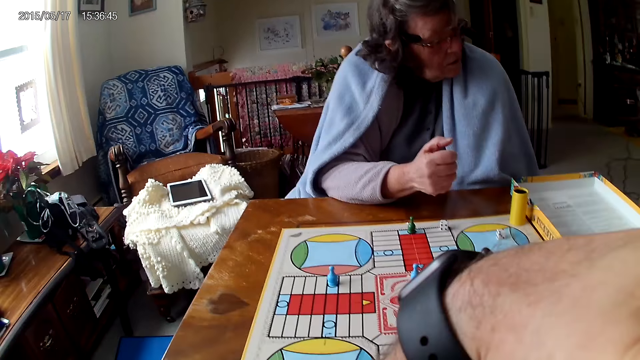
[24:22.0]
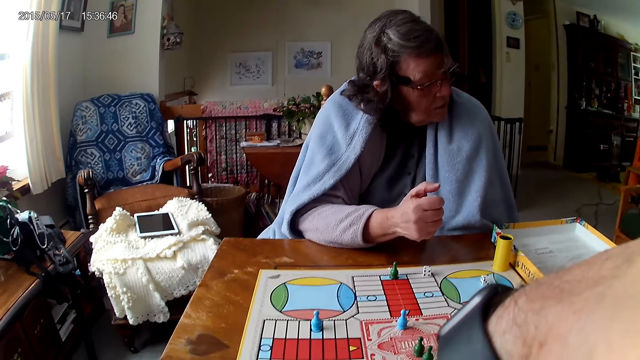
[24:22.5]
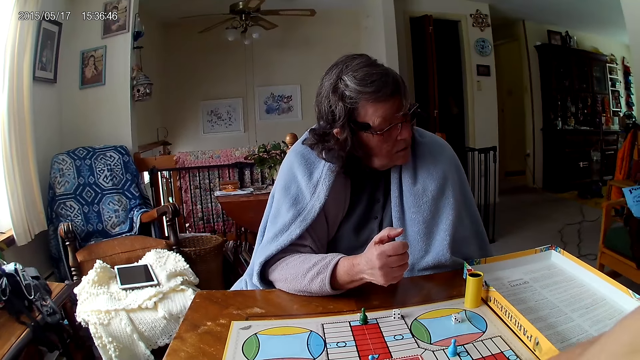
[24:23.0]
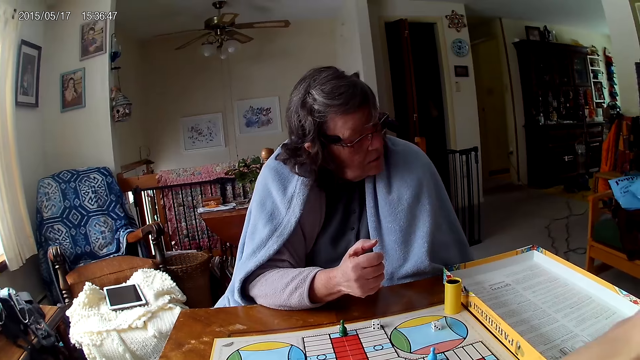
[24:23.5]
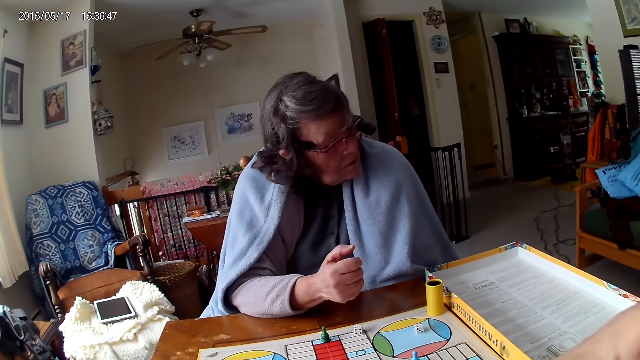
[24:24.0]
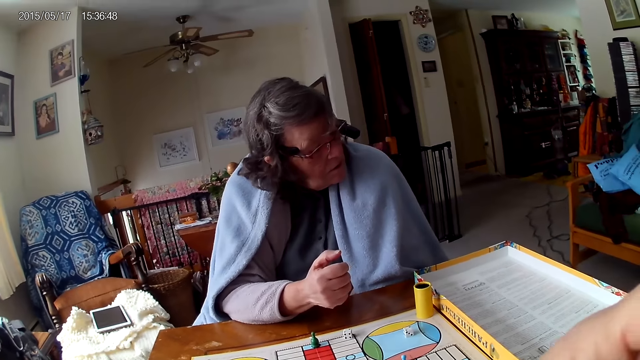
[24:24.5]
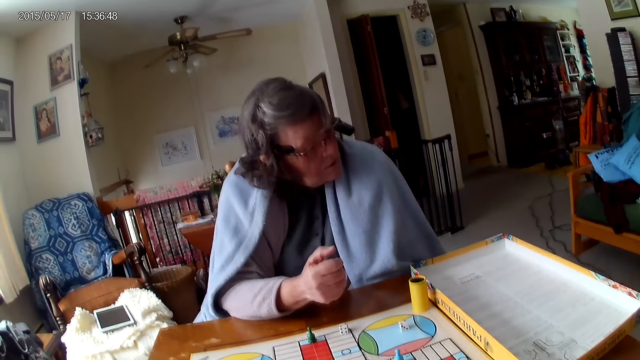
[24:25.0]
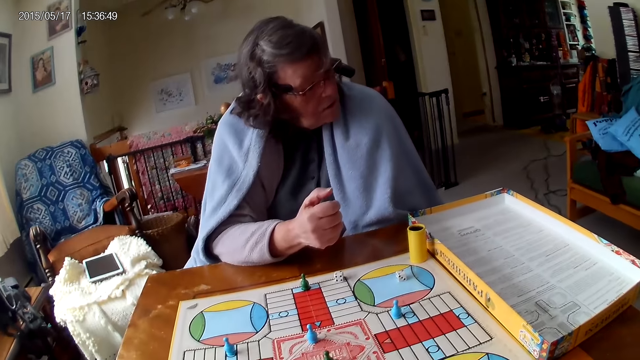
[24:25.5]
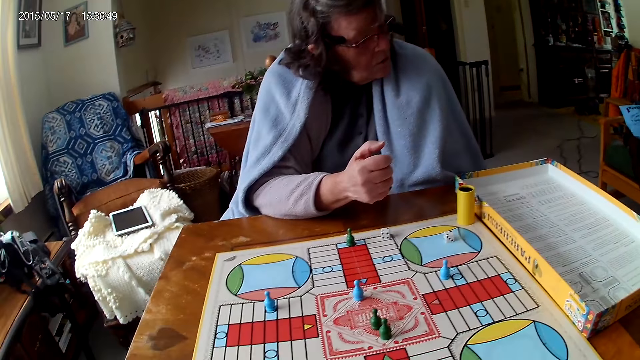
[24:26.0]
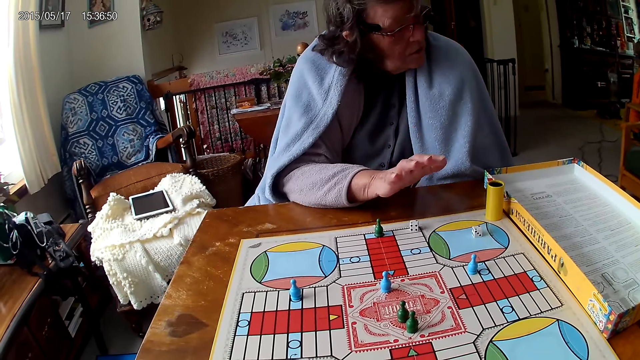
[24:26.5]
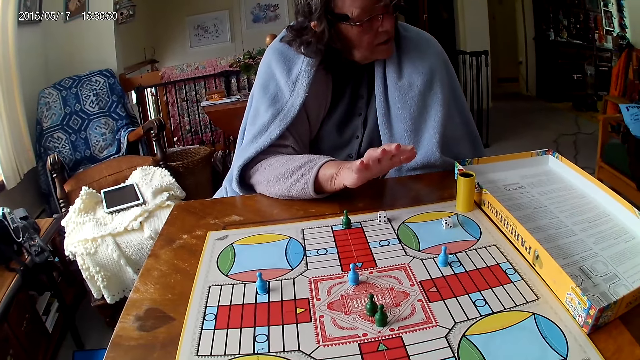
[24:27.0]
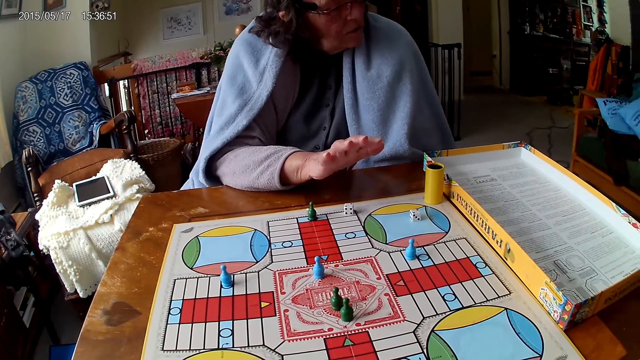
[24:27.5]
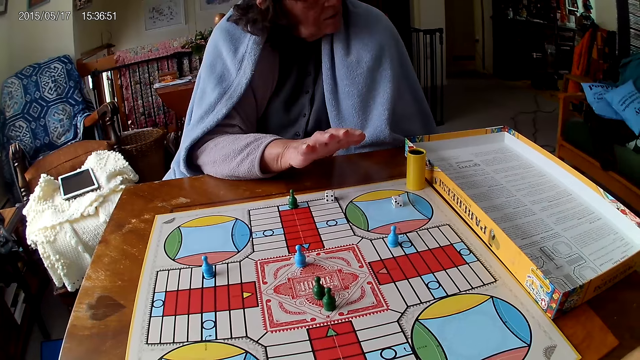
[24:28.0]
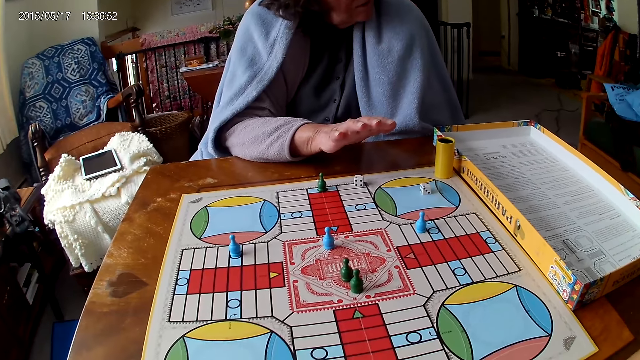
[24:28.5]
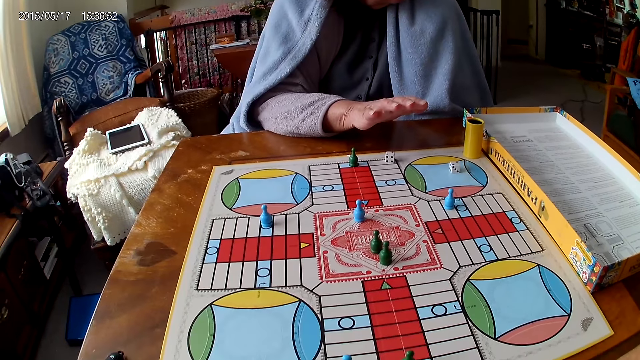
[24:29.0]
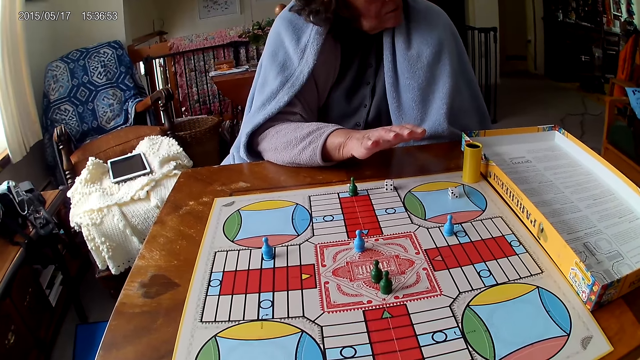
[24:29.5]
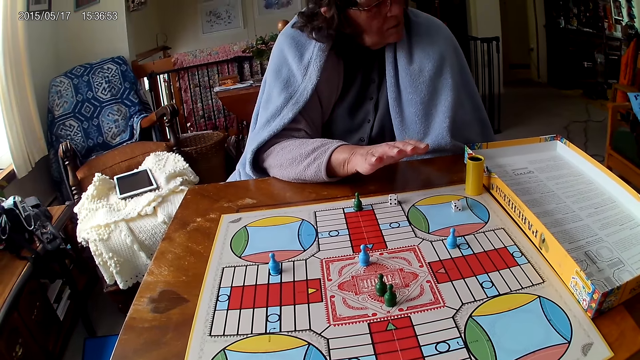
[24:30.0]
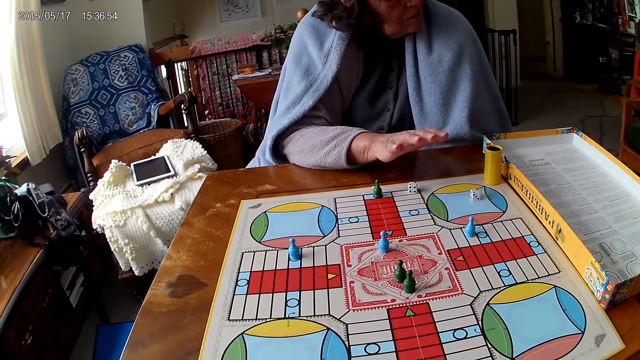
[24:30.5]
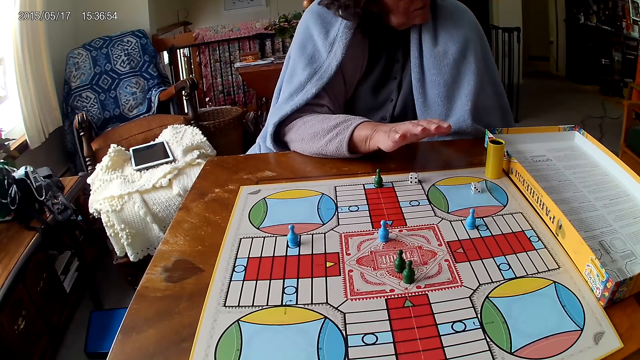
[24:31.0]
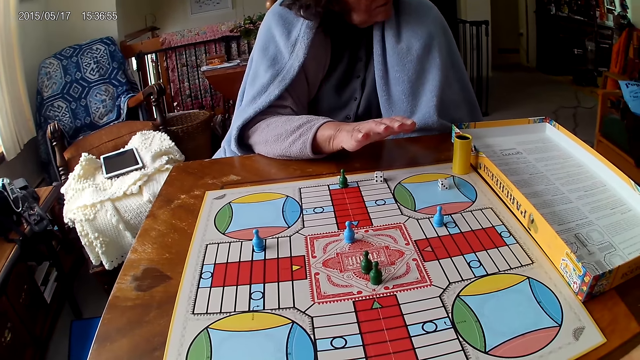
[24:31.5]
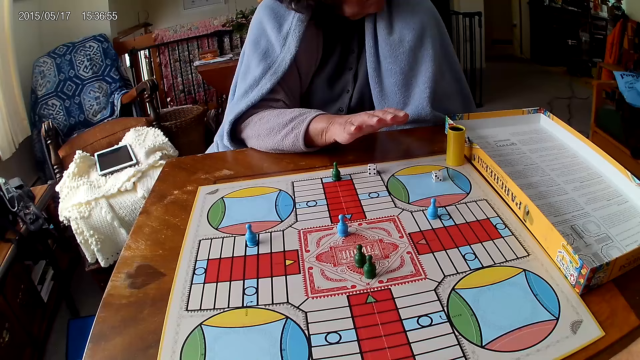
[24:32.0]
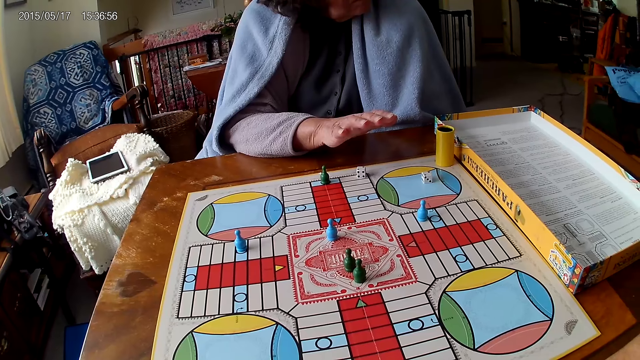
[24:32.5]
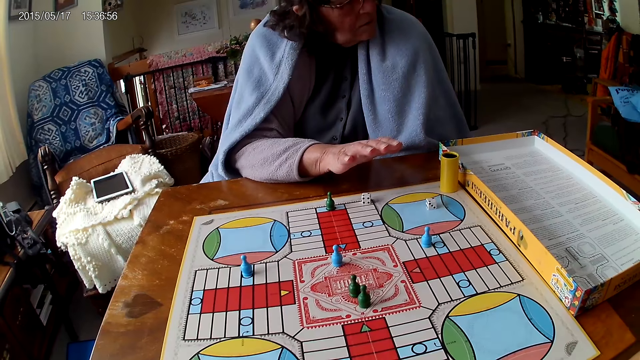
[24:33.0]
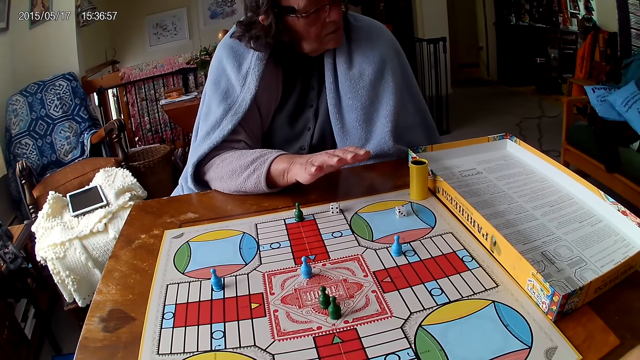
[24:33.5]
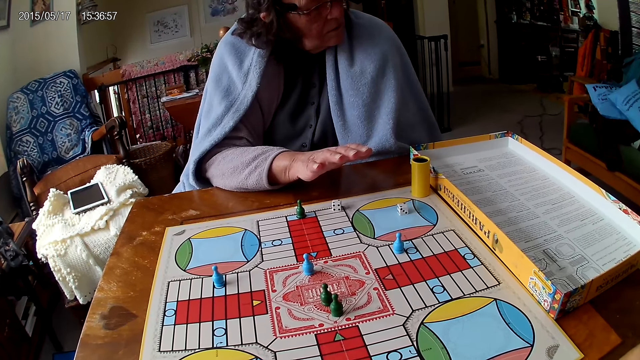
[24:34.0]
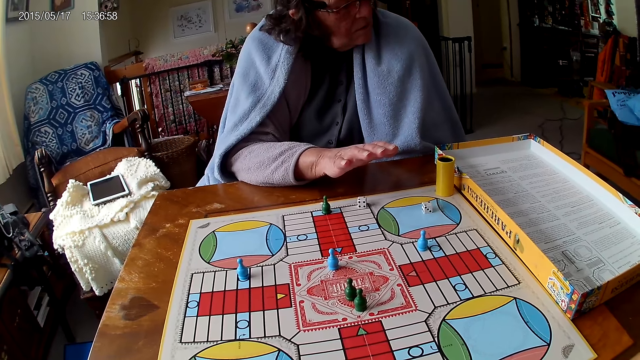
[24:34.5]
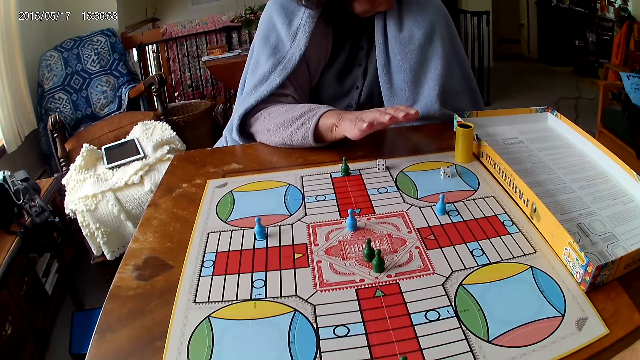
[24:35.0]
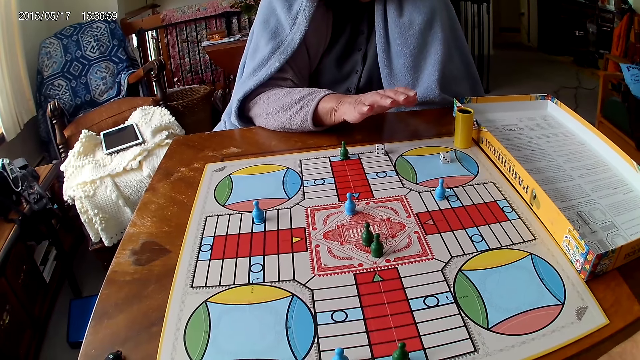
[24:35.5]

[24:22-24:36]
The camera wearer stares at a lady. He touches his face with his right hand. He stares at the Ludo.

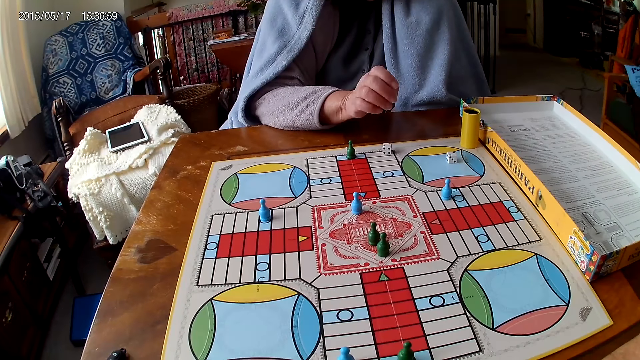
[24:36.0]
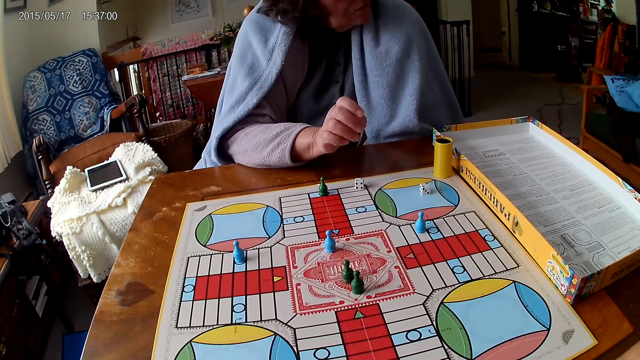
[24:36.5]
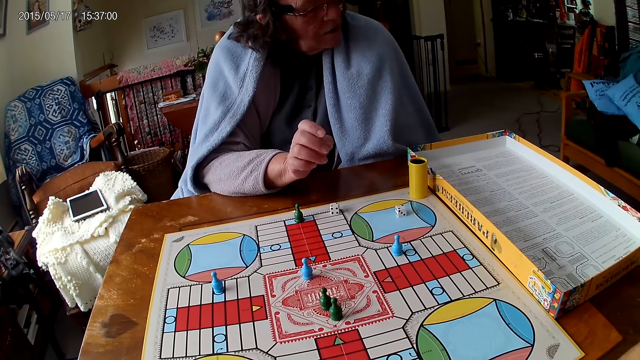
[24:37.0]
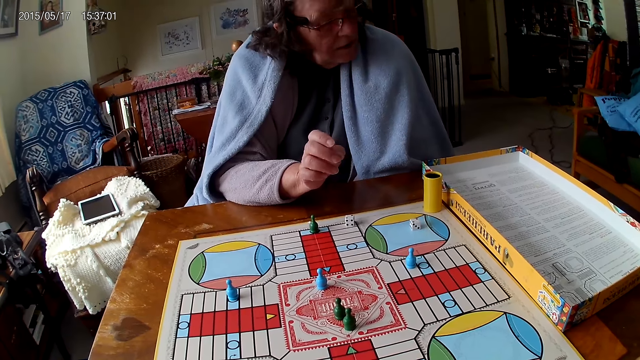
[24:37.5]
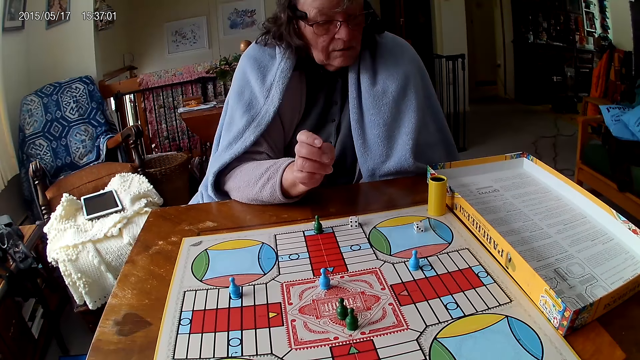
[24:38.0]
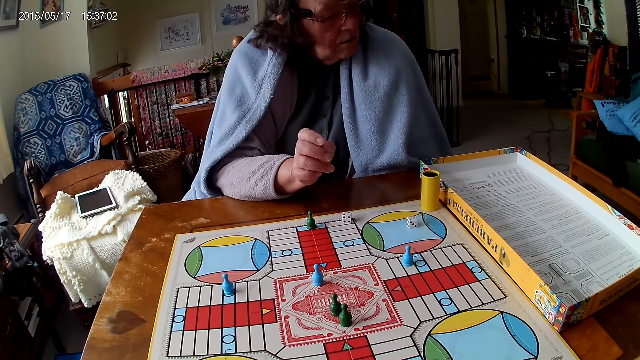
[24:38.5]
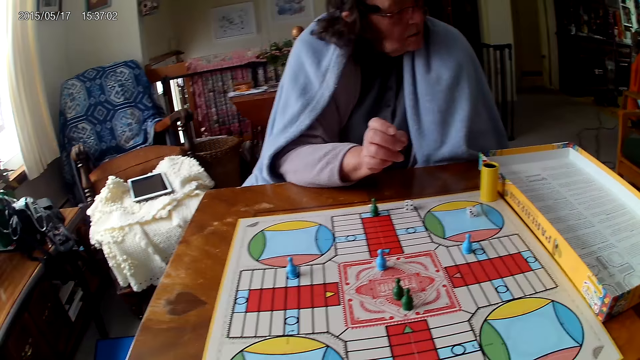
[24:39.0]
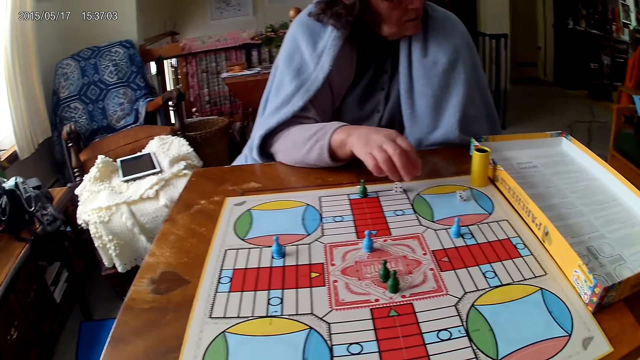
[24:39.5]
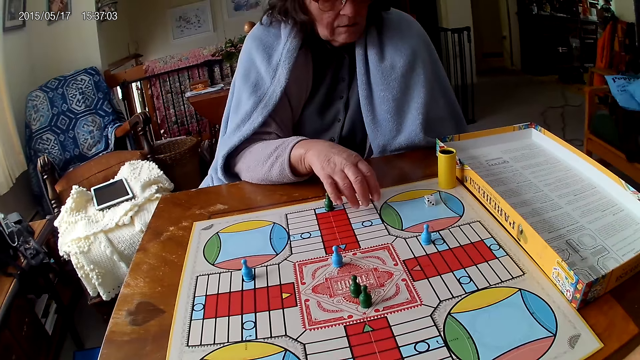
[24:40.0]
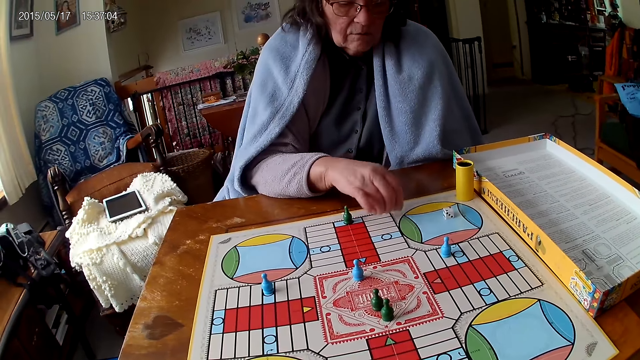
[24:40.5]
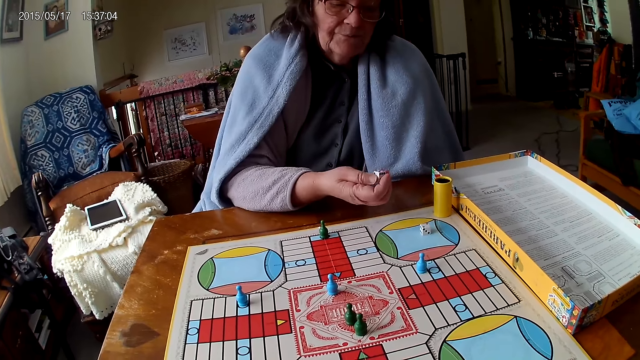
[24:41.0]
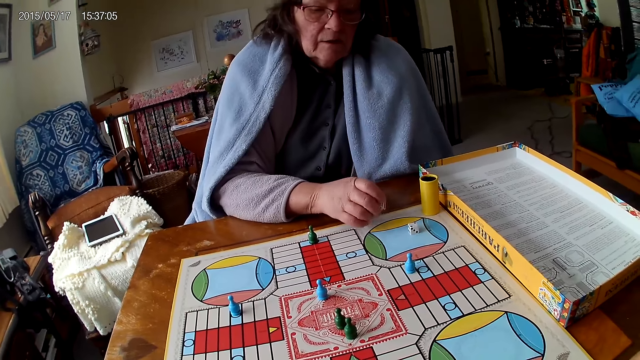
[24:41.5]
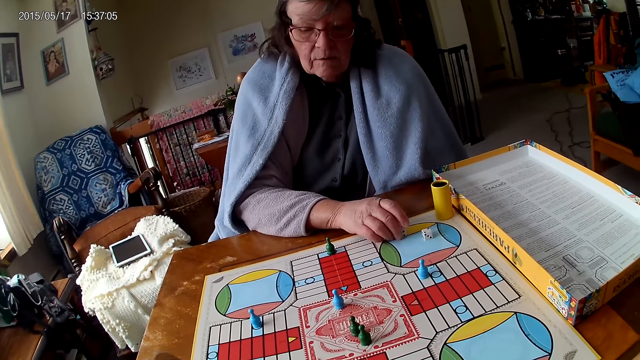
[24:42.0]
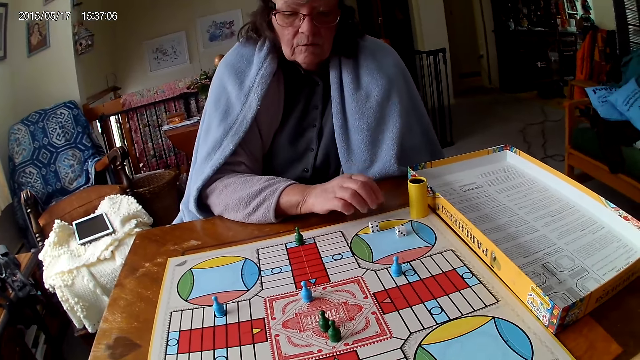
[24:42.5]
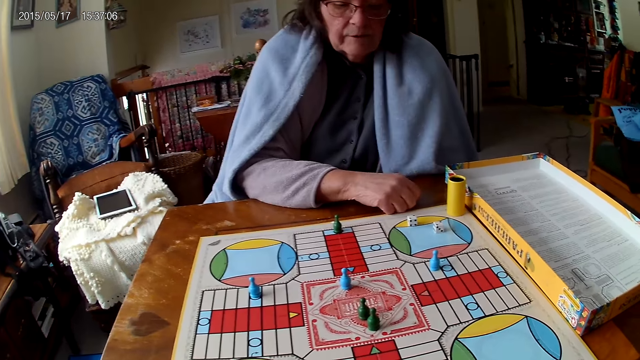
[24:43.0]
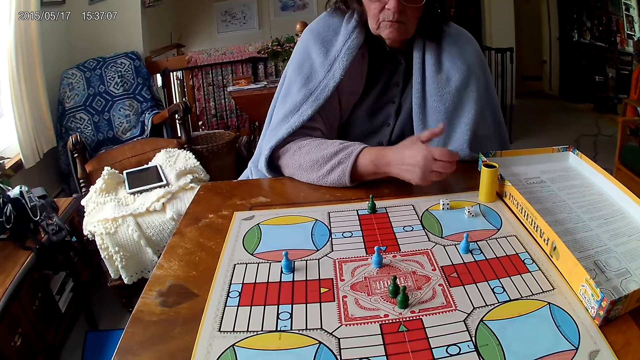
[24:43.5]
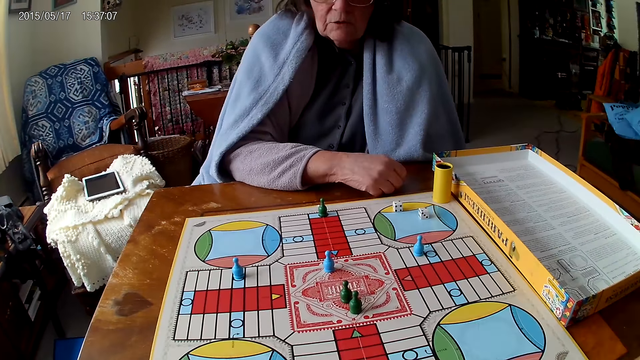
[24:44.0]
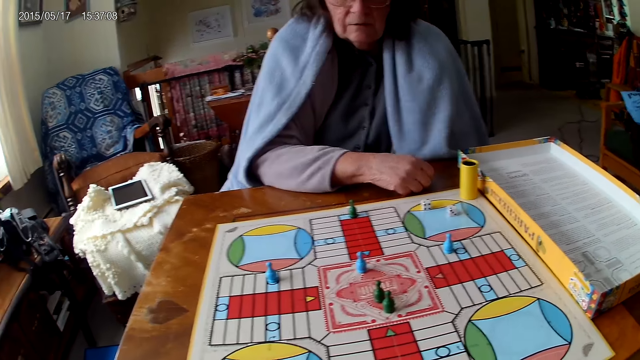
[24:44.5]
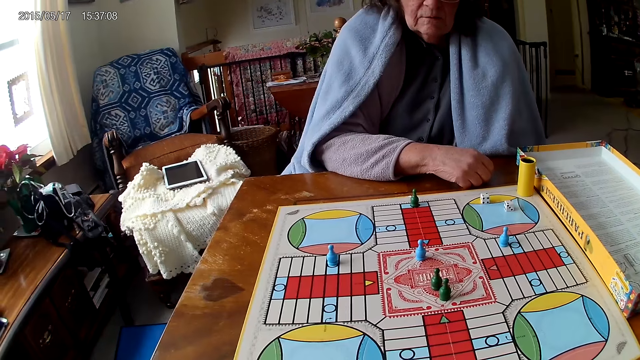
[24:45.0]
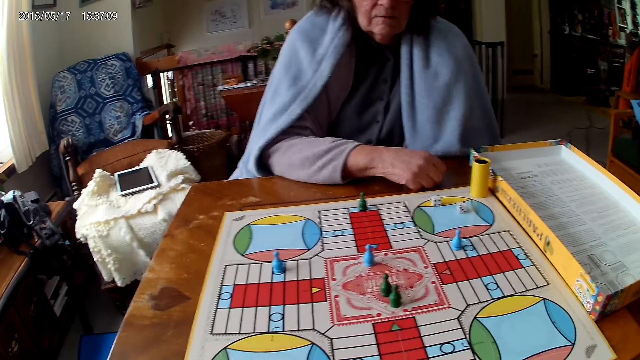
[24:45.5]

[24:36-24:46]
A woman picks a piece of her die from the Ludo board with her right hand. The woman drops the piece of her die on the Ludo board. The camera wearer interacts with the woman.
